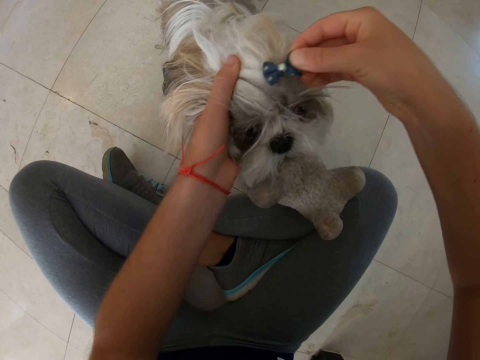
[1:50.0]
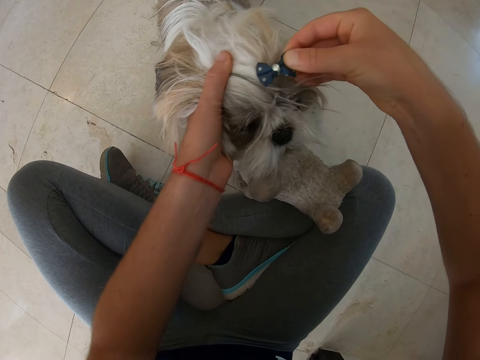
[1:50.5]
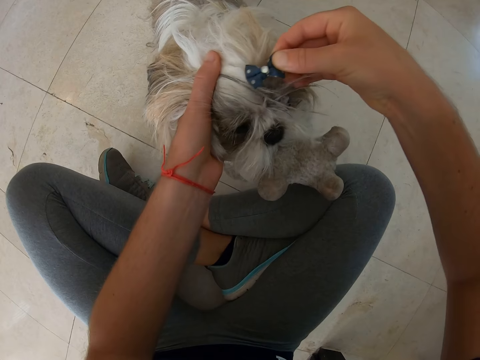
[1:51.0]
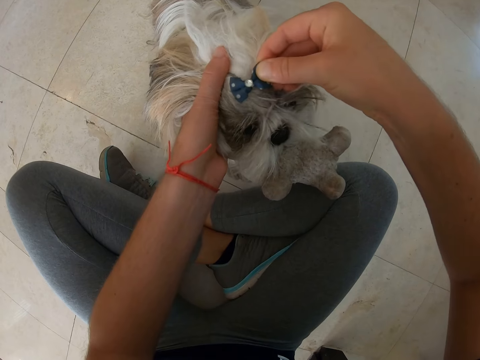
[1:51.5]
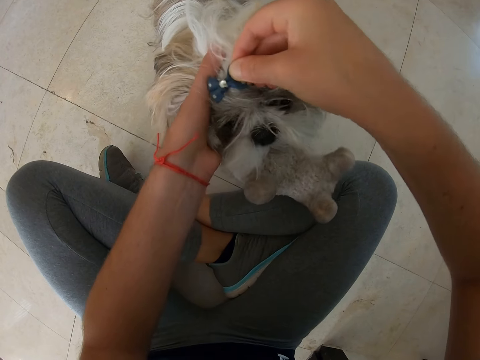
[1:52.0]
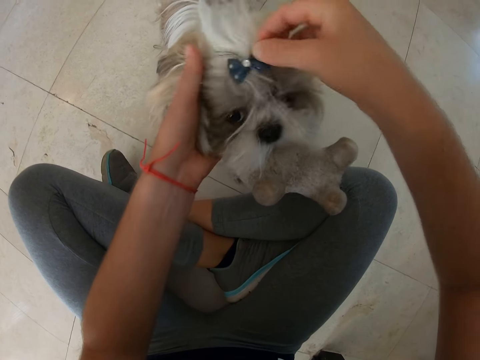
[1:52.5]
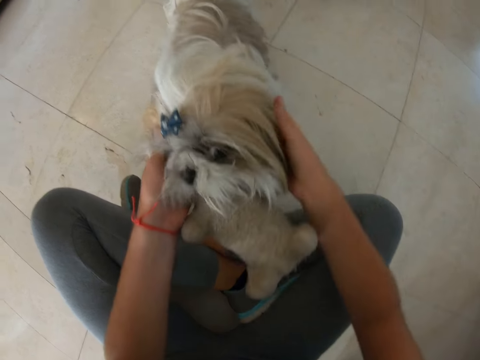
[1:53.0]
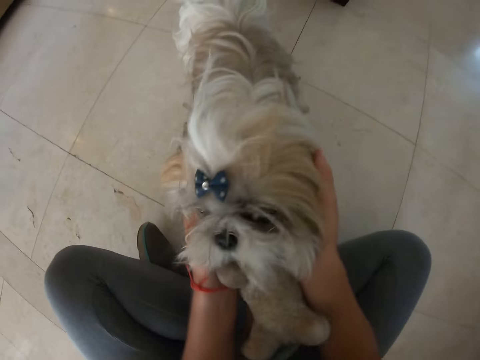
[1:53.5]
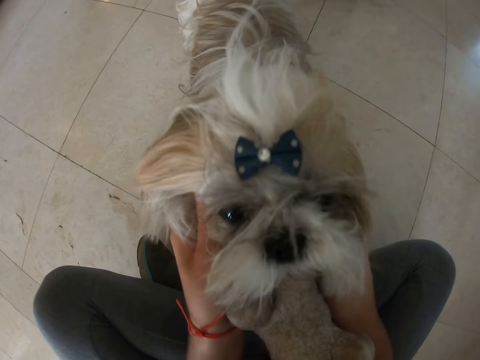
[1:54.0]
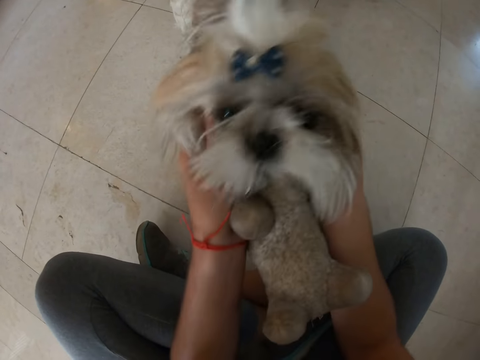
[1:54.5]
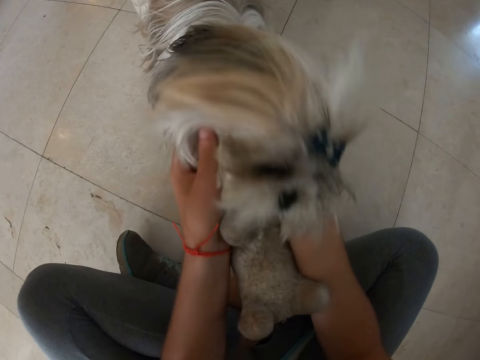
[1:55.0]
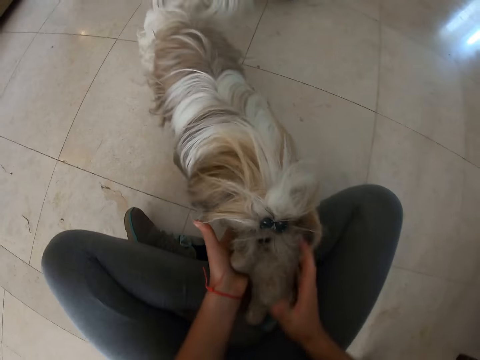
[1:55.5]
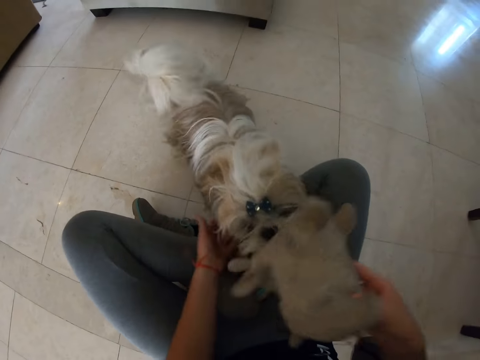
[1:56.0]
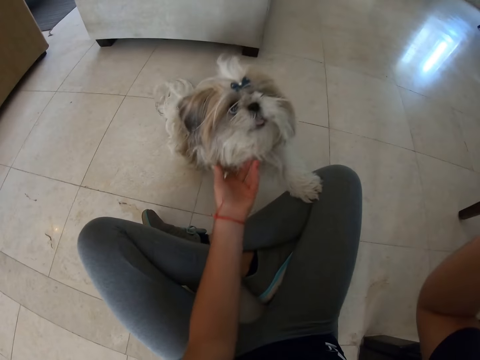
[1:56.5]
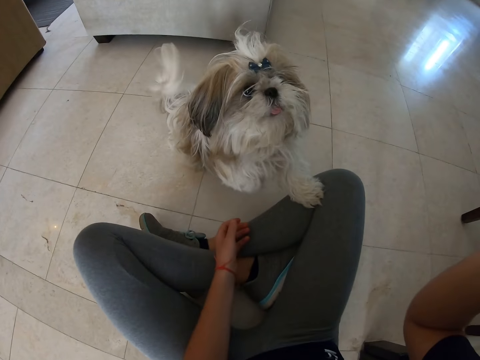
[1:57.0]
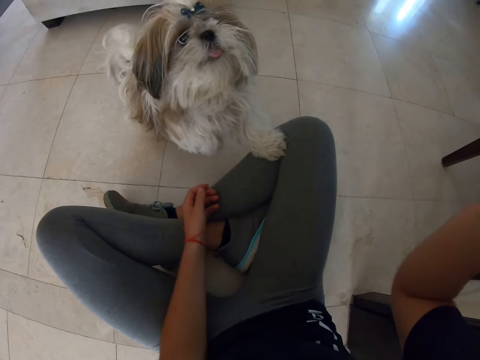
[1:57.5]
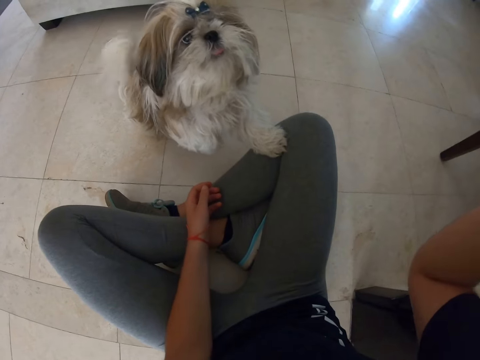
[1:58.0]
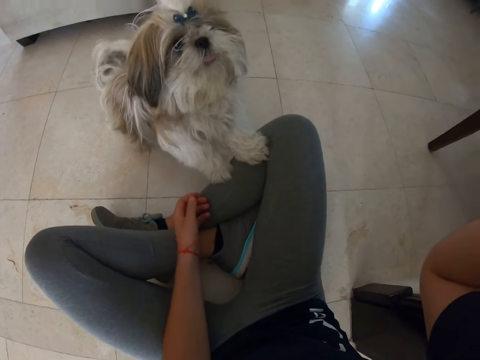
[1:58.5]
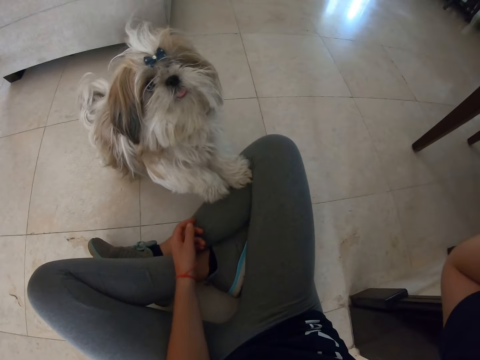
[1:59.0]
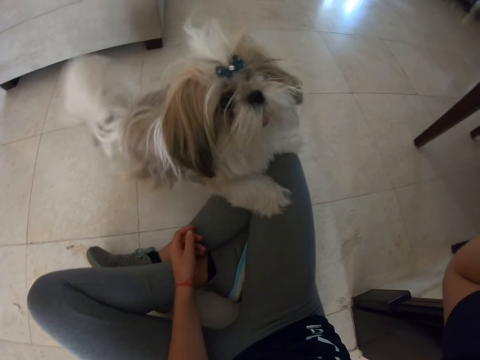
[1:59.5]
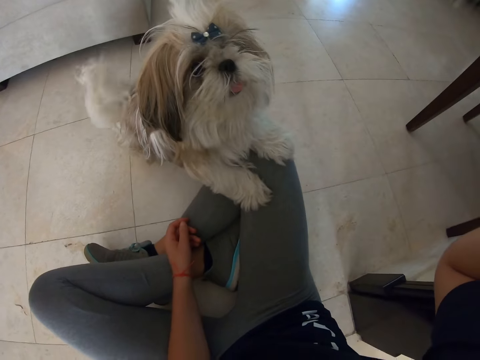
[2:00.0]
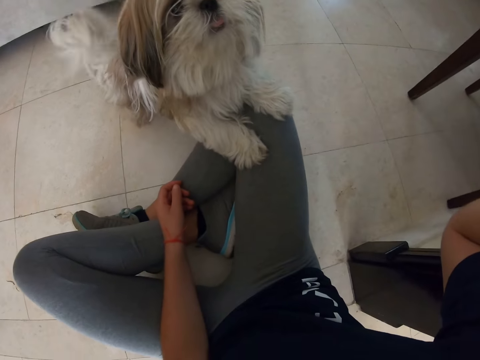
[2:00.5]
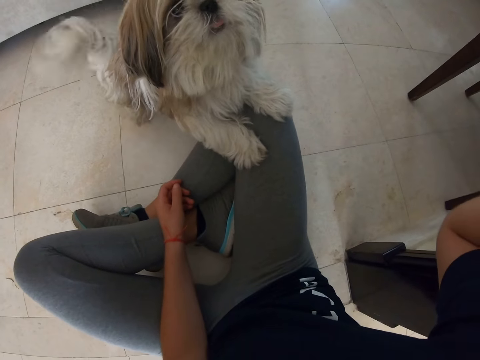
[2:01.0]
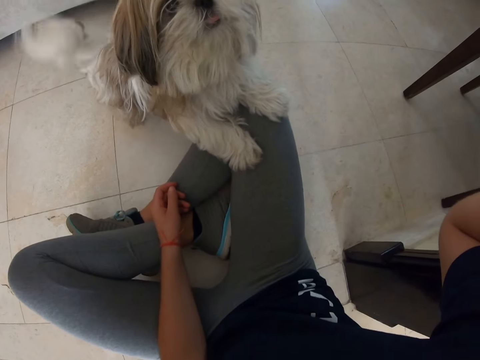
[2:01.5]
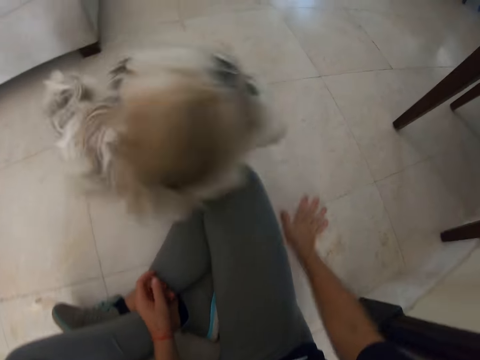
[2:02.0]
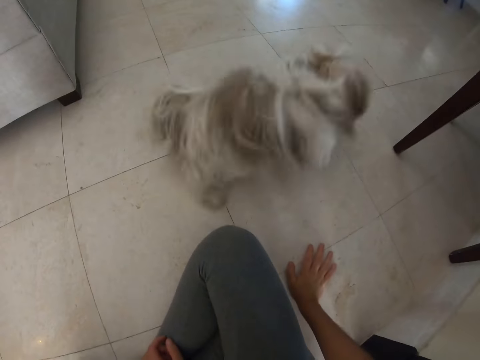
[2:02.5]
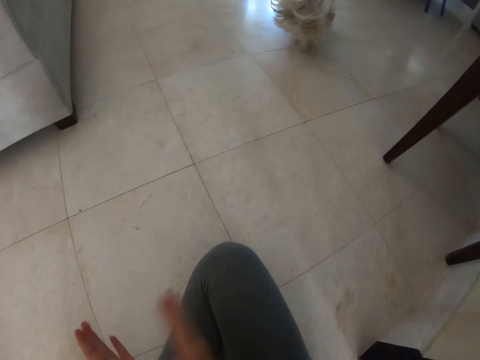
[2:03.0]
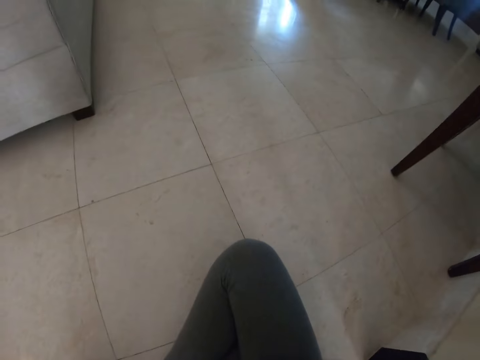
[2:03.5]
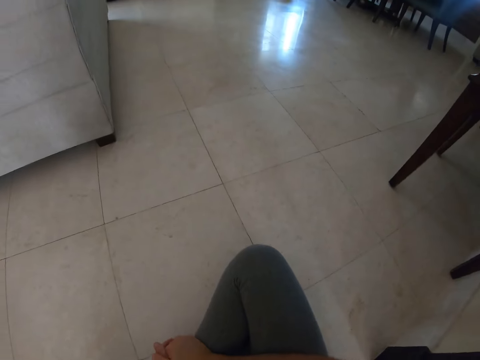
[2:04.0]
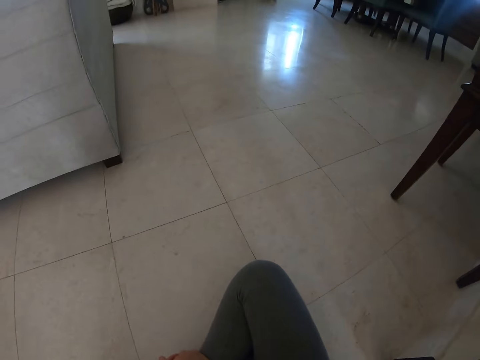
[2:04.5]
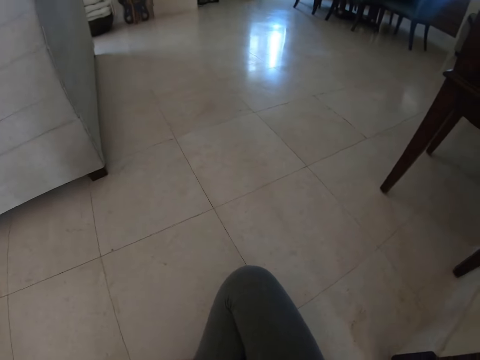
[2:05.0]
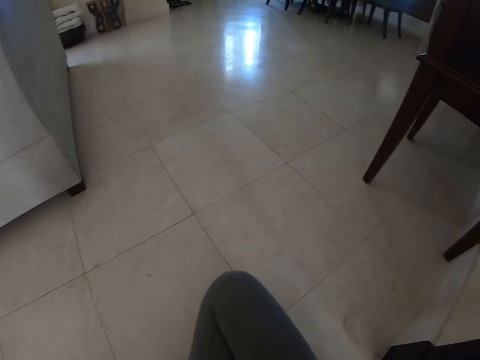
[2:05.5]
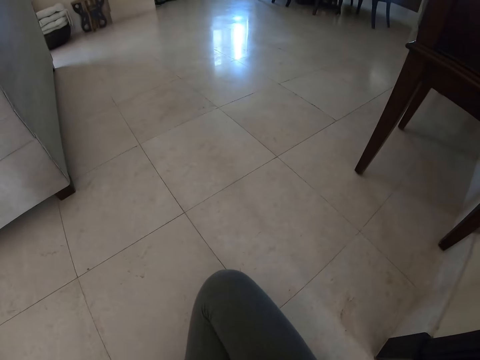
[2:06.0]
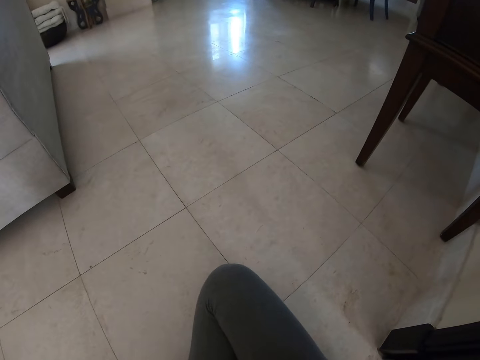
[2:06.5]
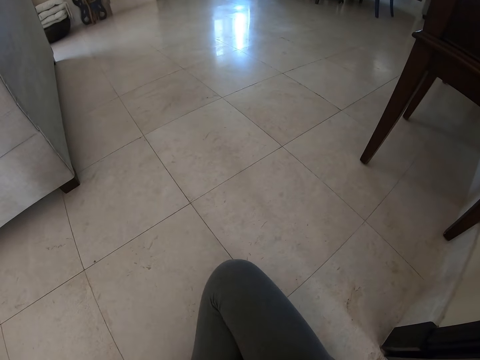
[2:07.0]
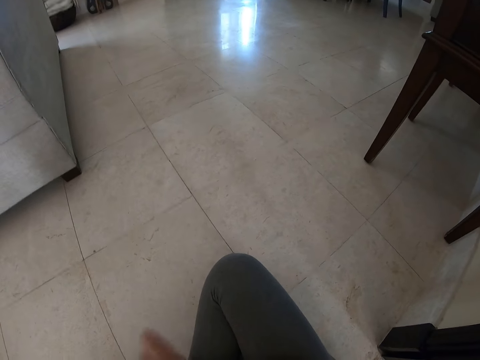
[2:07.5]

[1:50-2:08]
The camera wearer puts the clip in the puppy's fur. She takes a toy from the dog. She throws the toy away from the dog. She claps her hands.

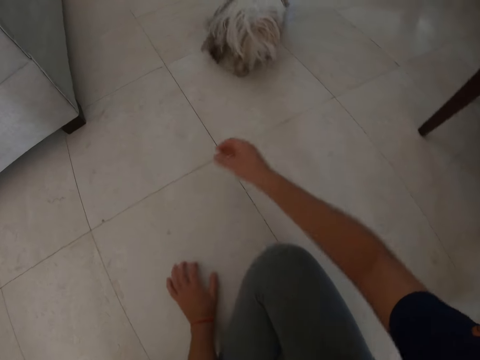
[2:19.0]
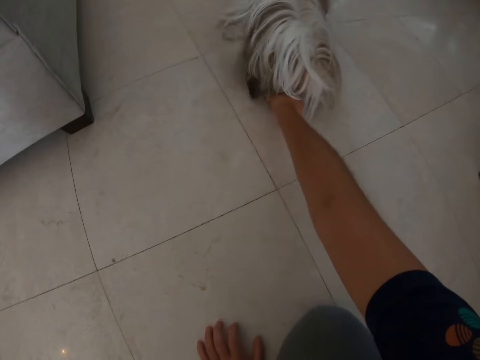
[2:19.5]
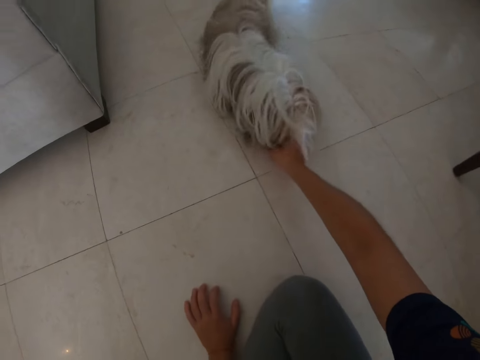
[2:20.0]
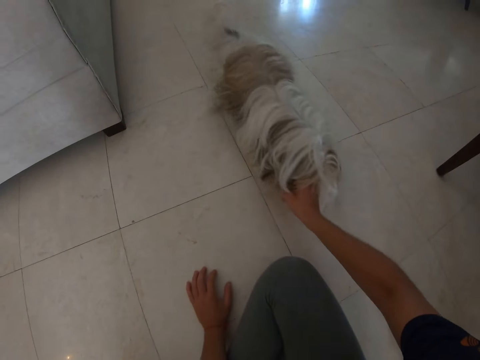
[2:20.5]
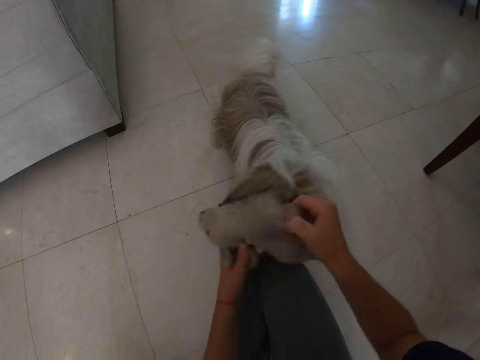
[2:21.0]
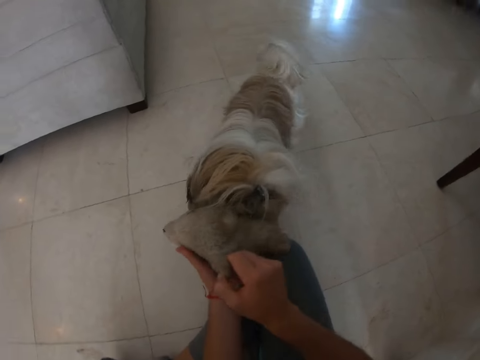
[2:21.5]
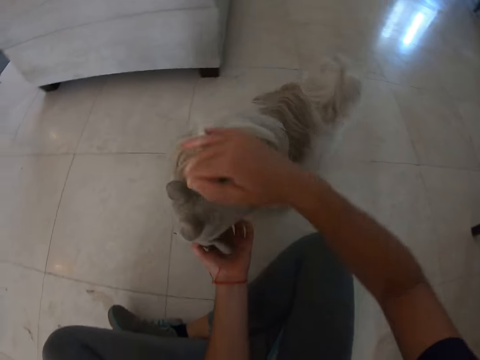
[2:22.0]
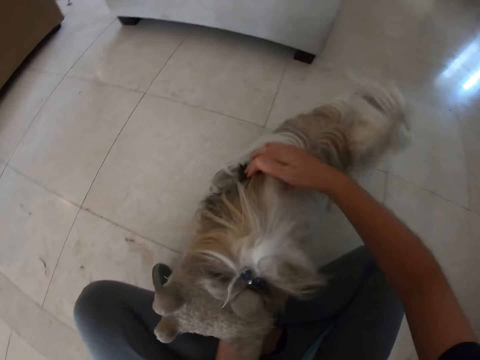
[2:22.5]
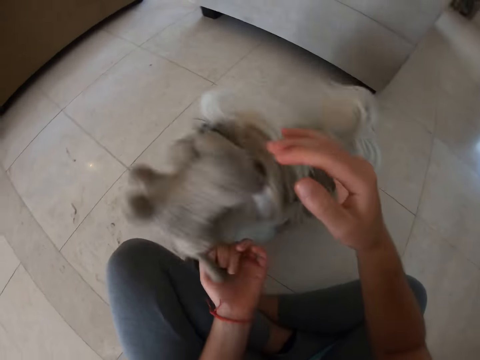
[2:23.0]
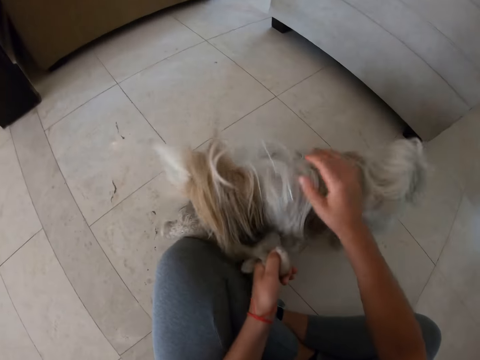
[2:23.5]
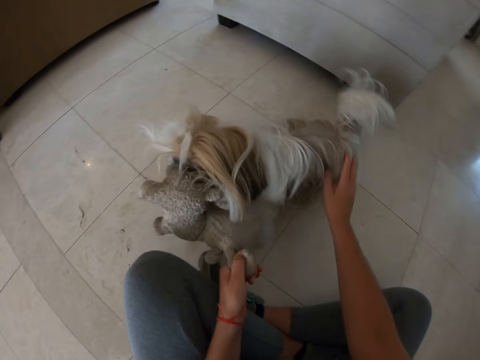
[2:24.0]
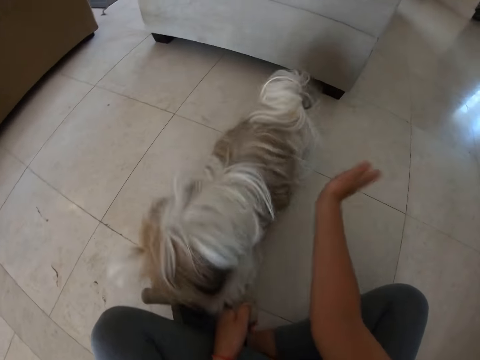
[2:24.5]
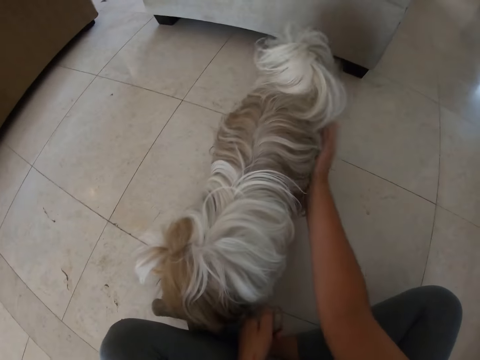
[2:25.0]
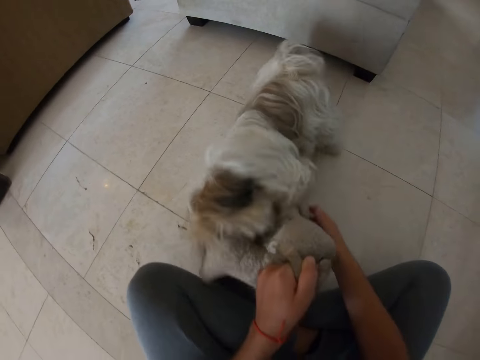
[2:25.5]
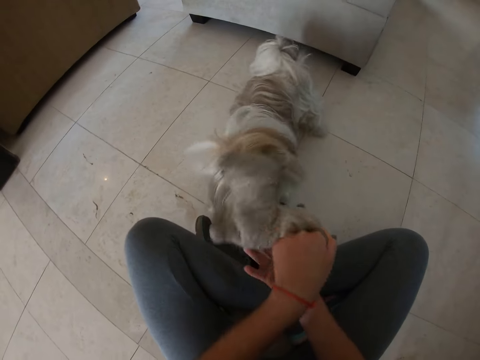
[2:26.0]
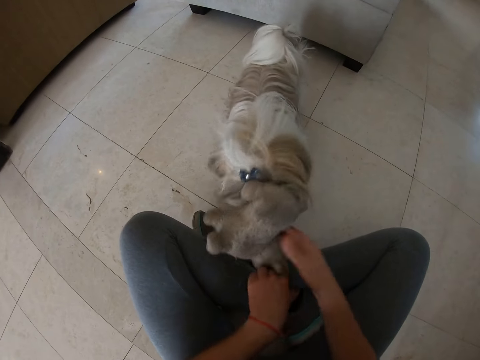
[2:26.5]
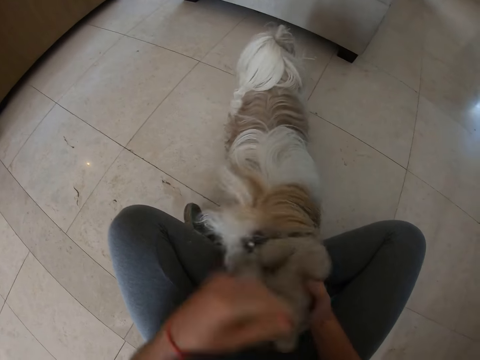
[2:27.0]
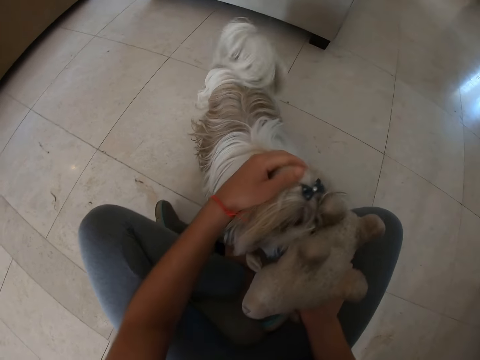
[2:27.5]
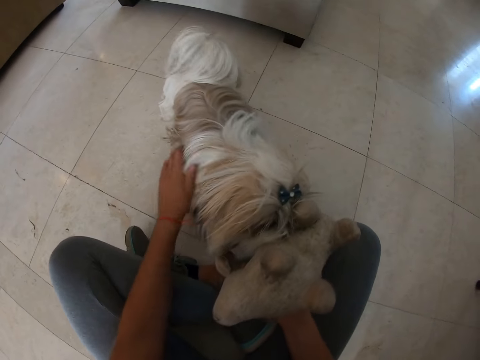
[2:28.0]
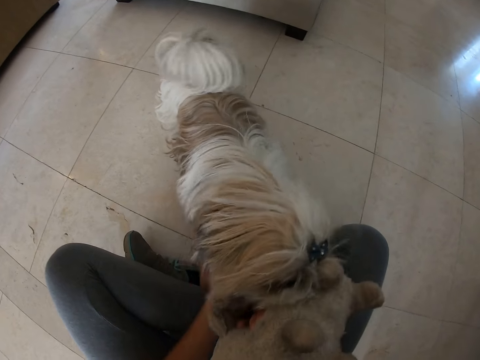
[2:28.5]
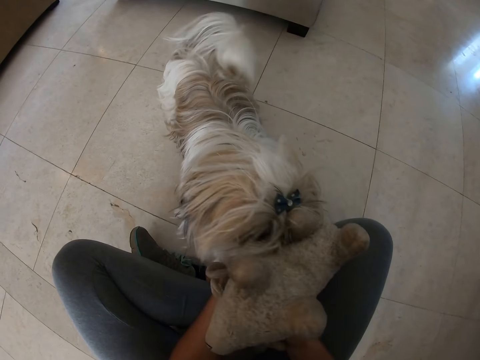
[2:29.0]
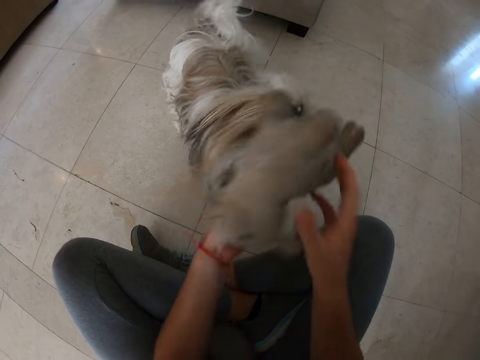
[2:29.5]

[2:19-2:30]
The camera wearer plays with a dog. They pull a teddy bear from the puppy's mouth. They play with the puppy.
